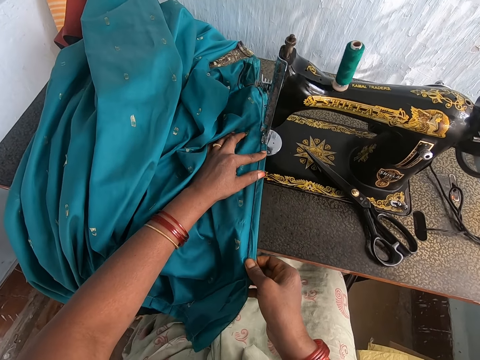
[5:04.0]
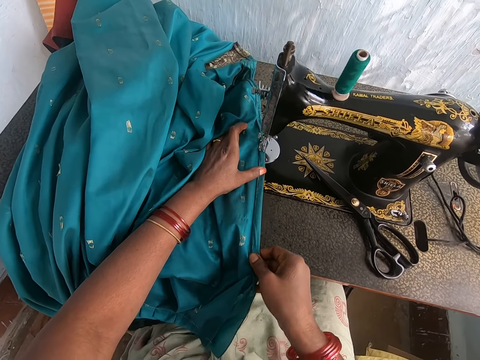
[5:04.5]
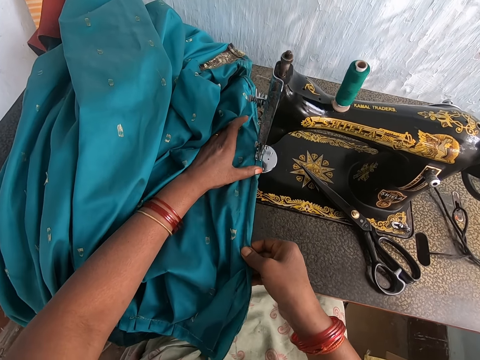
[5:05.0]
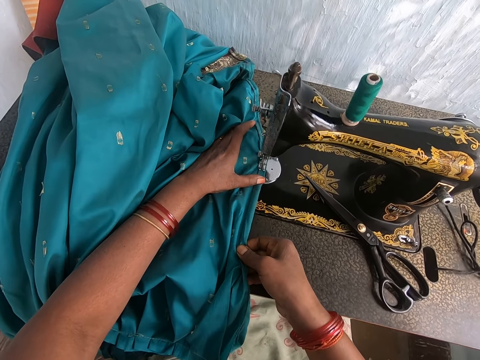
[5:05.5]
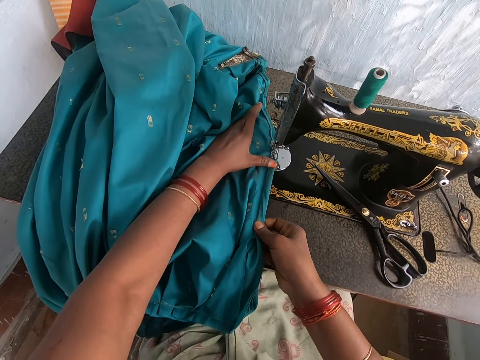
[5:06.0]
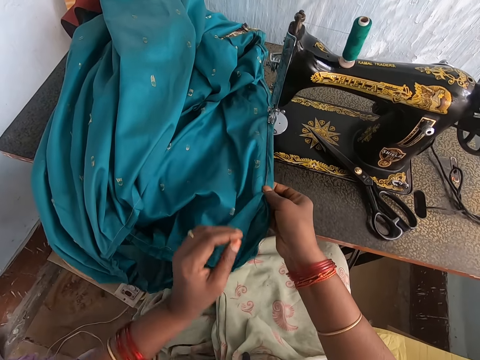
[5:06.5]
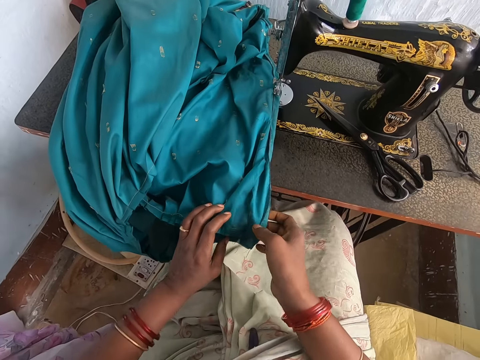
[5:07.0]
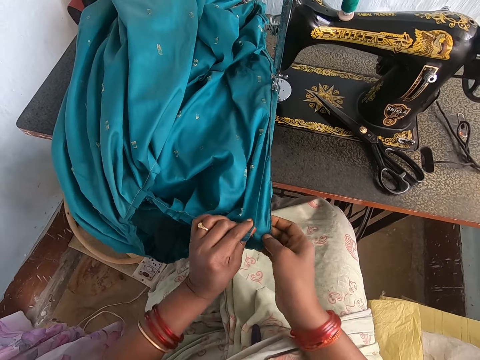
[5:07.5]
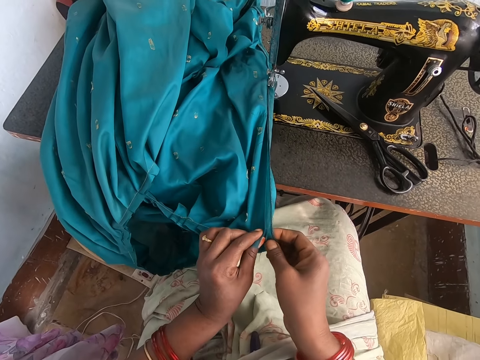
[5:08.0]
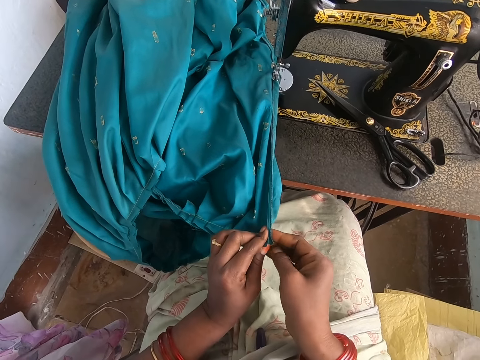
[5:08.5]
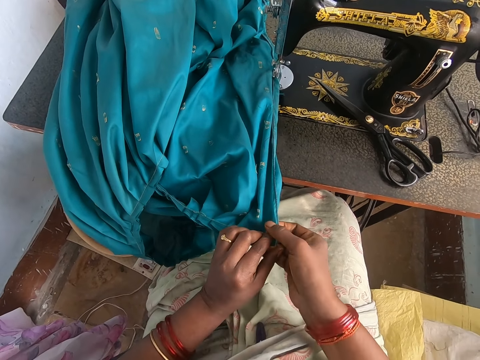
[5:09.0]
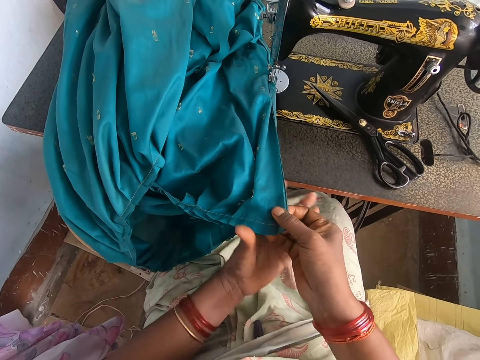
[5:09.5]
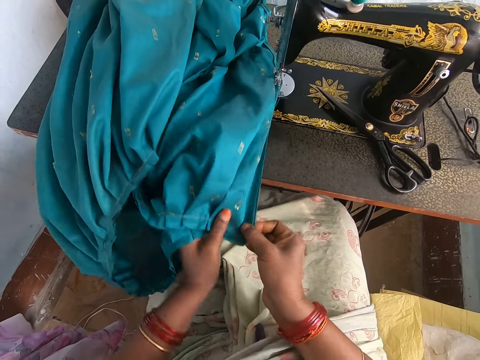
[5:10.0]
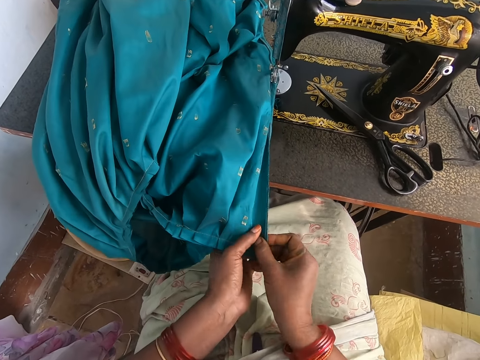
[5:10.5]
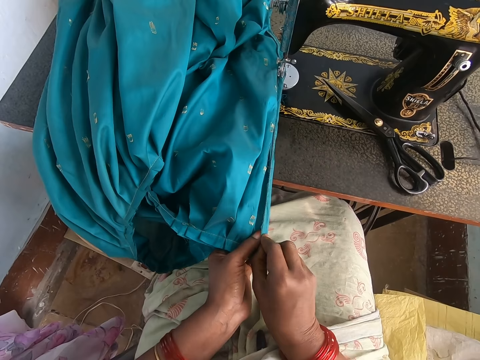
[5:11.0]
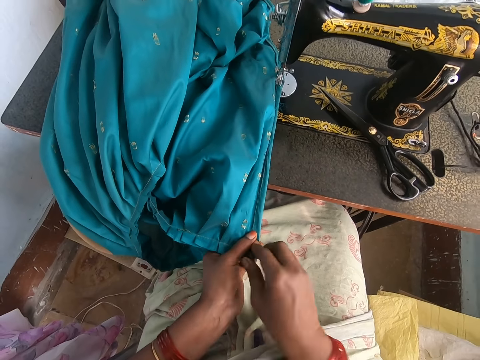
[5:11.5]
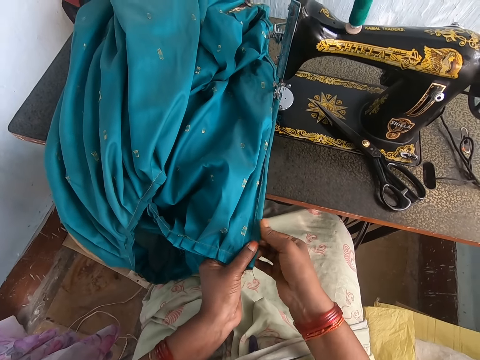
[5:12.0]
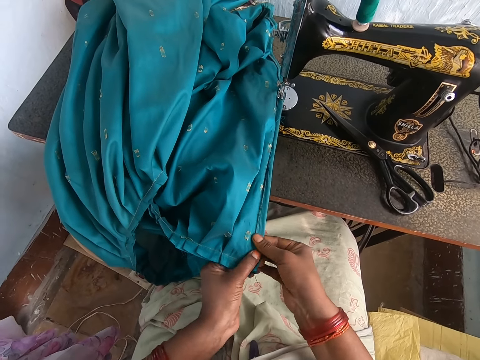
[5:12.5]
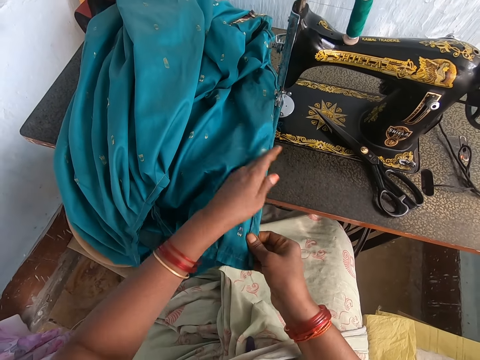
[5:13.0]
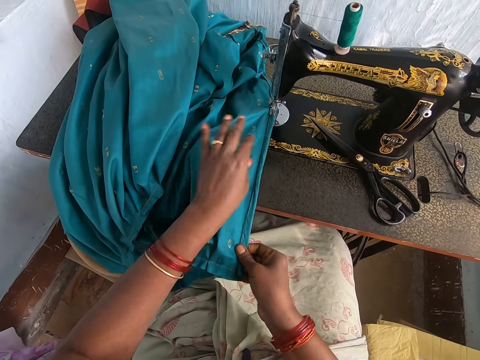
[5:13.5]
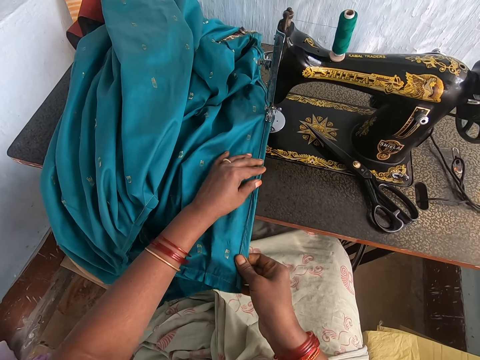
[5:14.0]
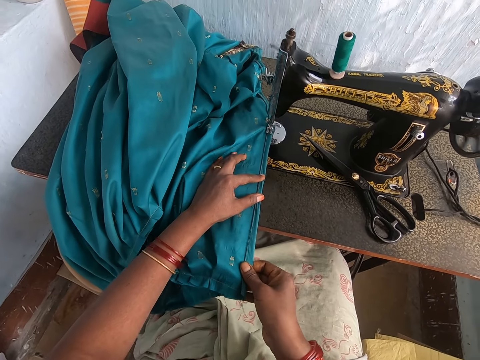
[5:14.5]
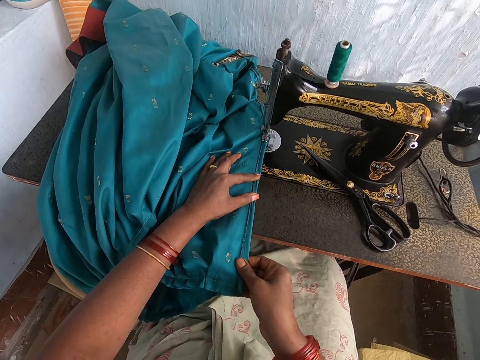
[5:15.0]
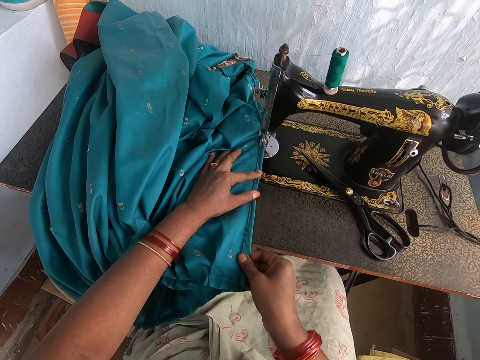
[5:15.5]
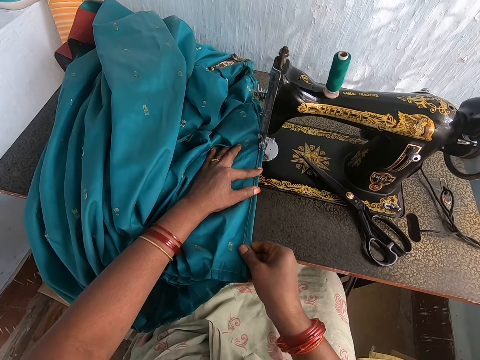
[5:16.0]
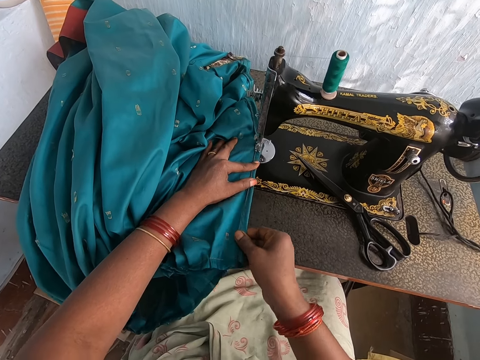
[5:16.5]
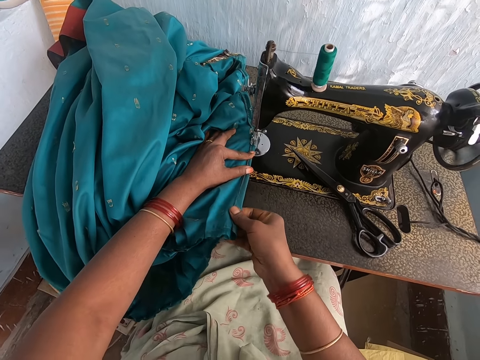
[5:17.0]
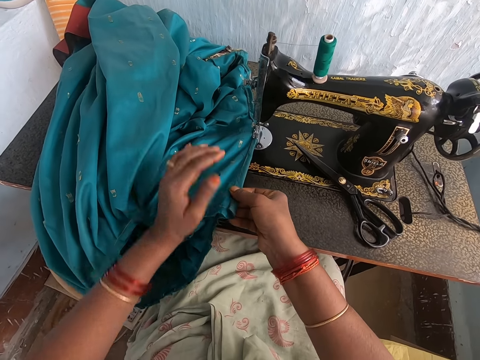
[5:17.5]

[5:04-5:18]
The camera wearer folds the clothing material on the sewing machine with both hands. She adjusts the cloth. She sews the clothing material with the sewing machine.

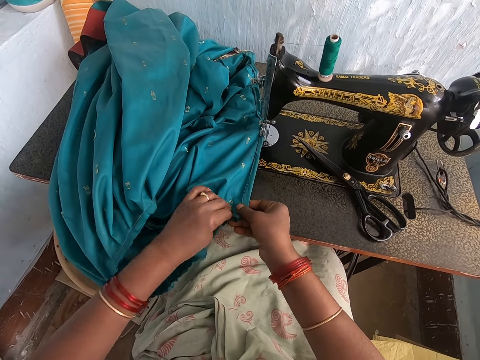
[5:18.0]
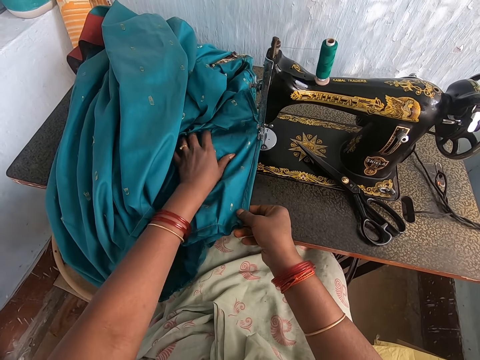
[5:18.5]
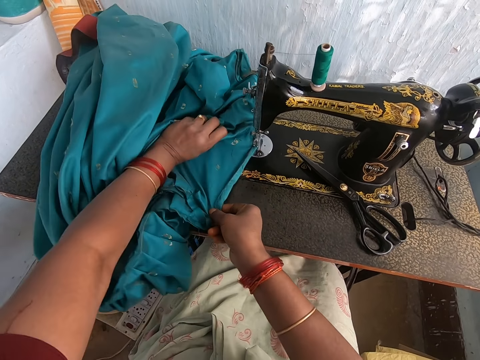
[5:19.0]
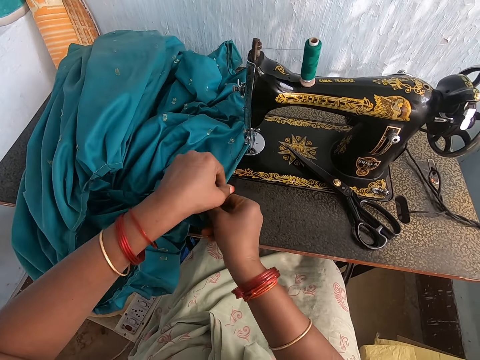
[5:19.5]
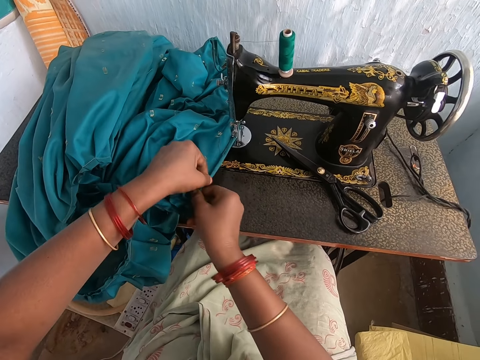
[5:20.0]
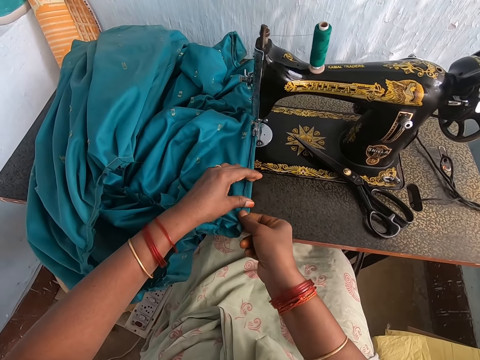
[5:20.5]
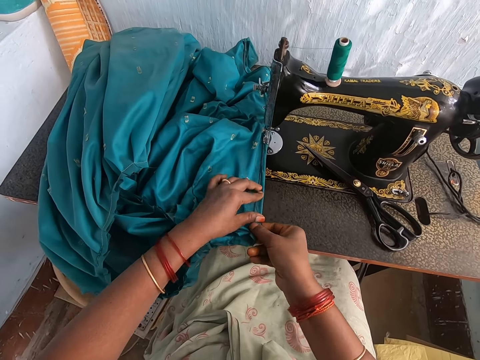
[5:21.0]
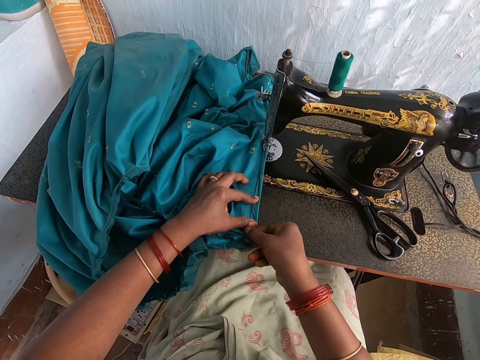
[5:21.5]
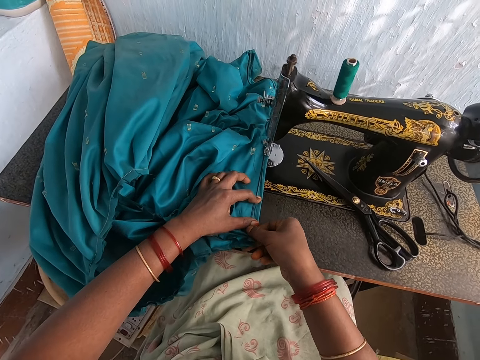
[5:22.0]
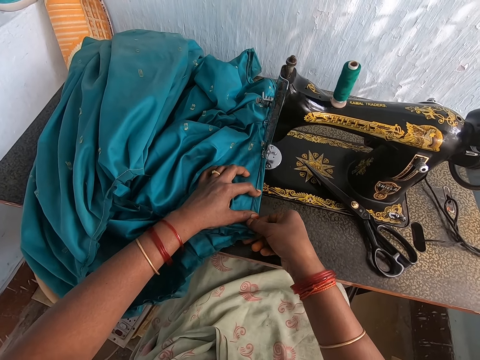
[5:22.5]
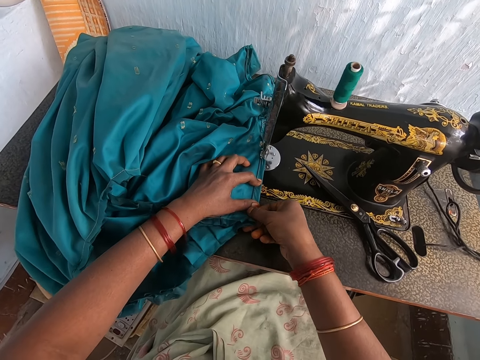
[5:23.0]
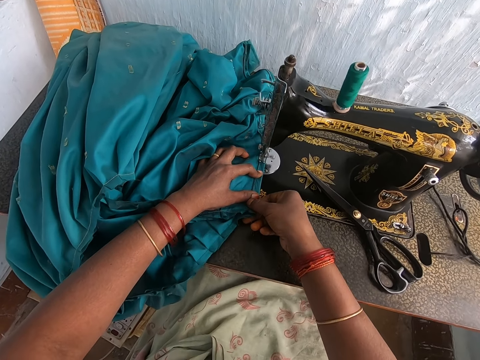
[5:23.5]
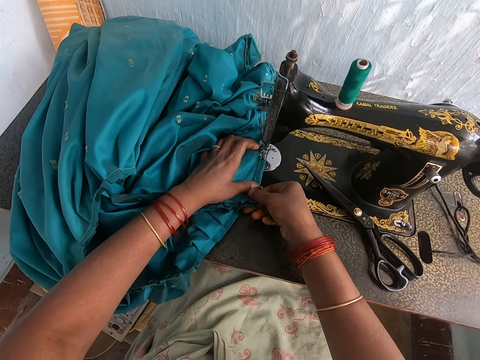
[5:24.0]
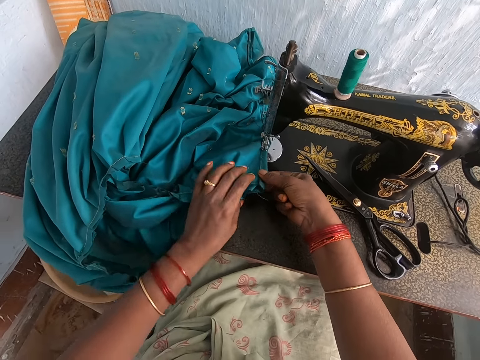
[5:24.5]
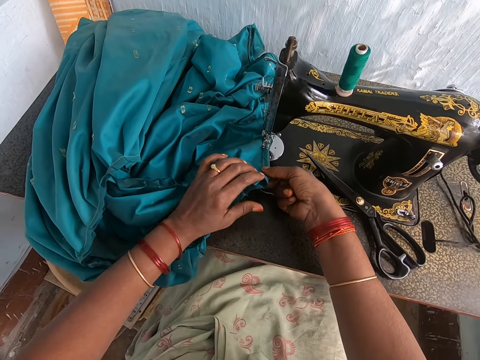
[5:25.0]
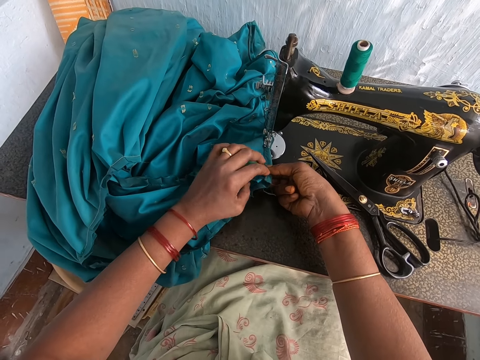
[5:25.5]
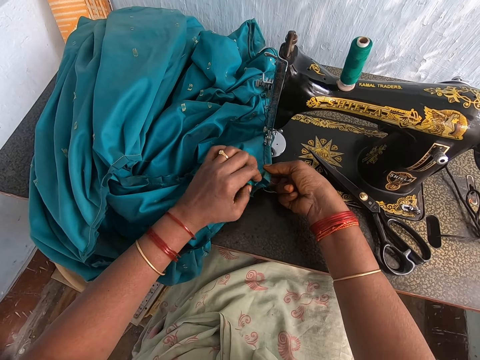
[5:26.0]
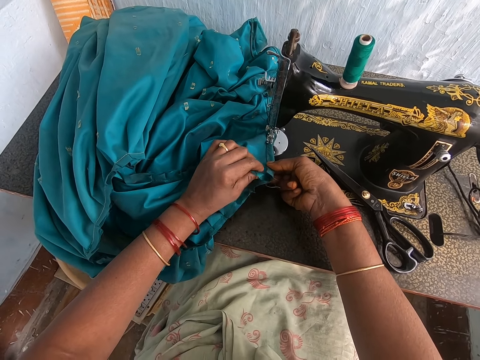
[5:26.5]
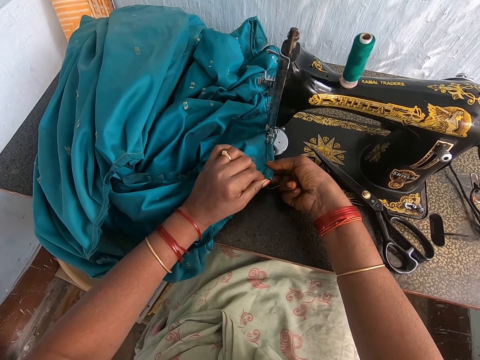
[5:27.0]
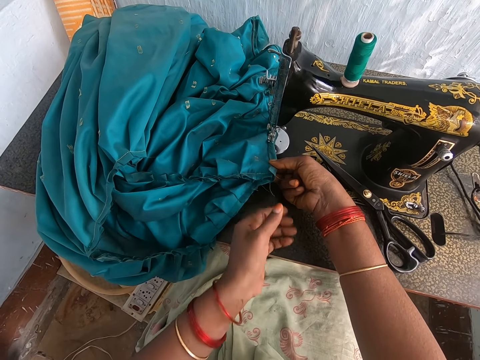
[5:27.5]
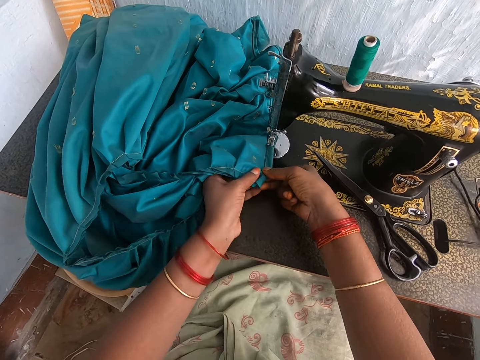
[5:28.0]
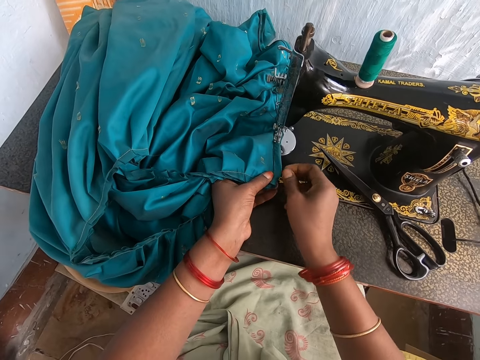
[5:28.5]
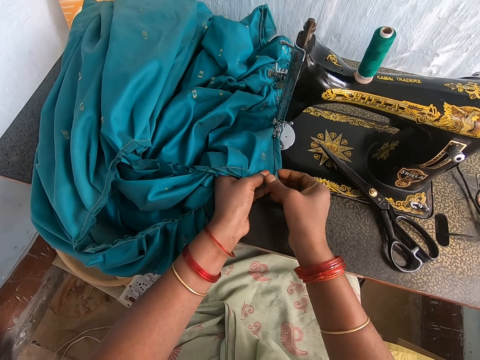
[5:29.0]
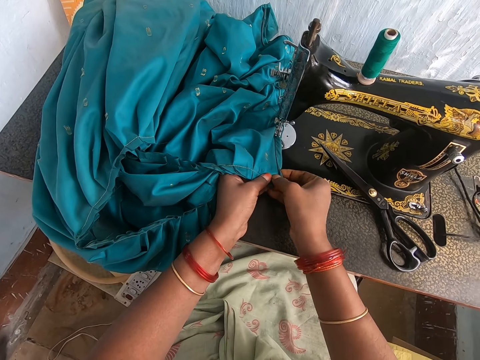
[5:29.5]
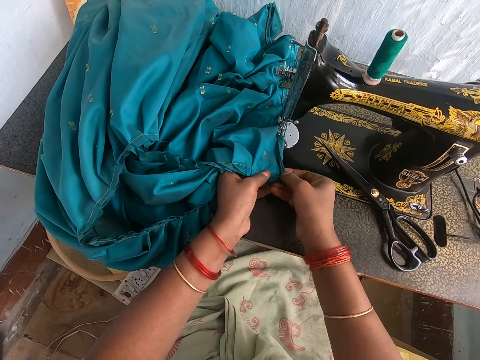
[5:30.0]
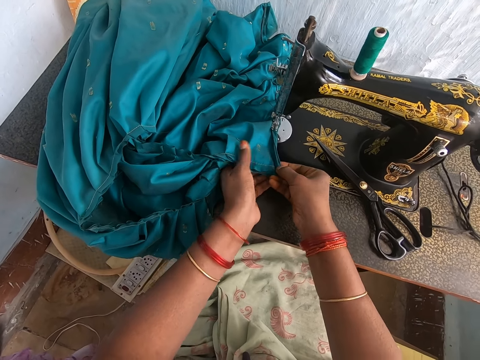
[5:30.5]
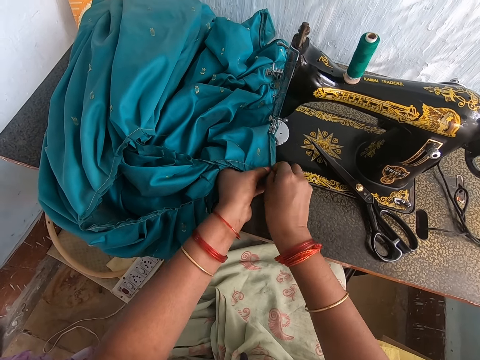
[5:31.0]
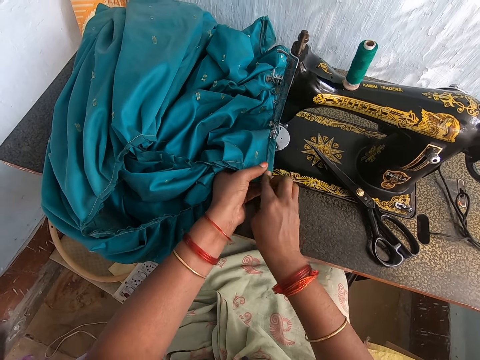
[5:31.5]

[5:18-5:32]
The camera wearer moves the clothing material on the machine with both hands. She adjusts the cloth. She sews the clothing material with the sewing machine. She folds the clothing material on the sewing machine with both hands. She adjusts the cloth.
